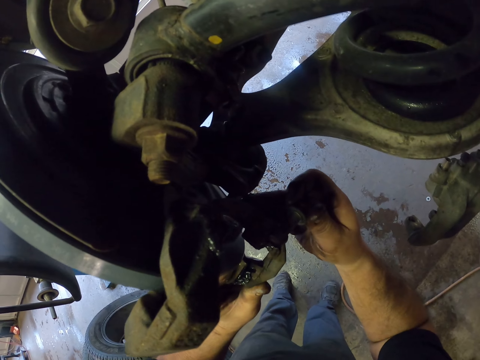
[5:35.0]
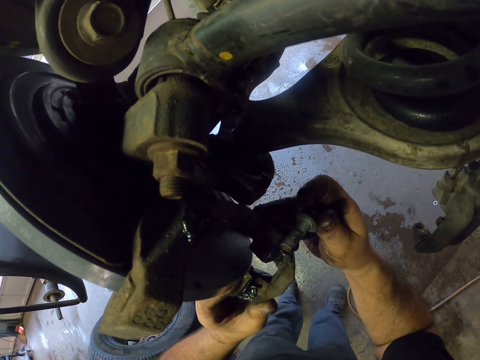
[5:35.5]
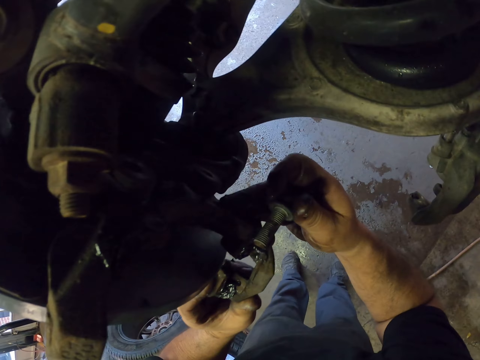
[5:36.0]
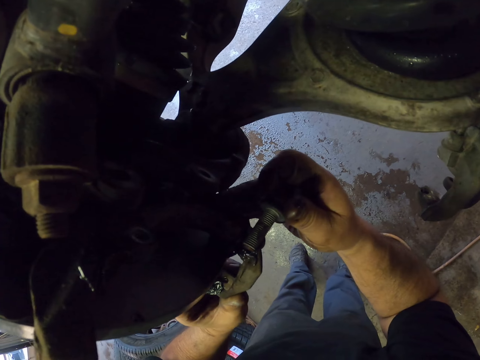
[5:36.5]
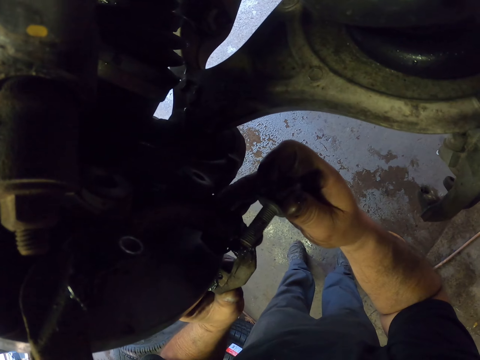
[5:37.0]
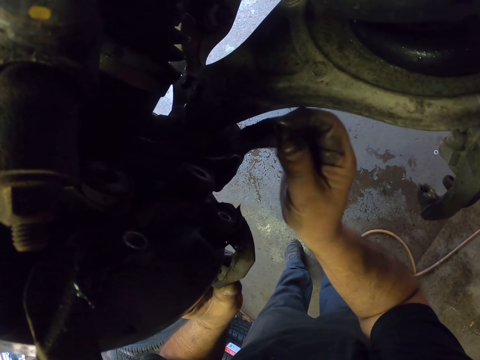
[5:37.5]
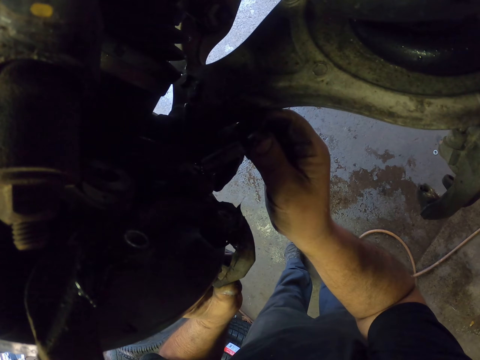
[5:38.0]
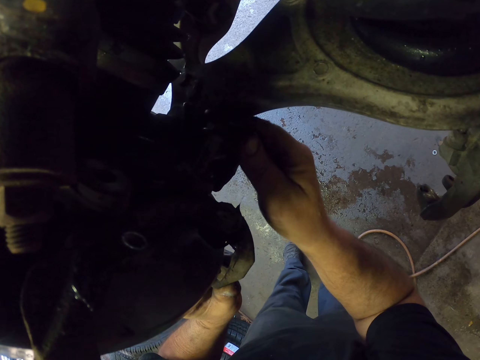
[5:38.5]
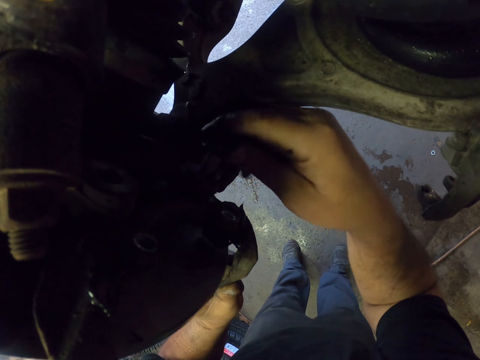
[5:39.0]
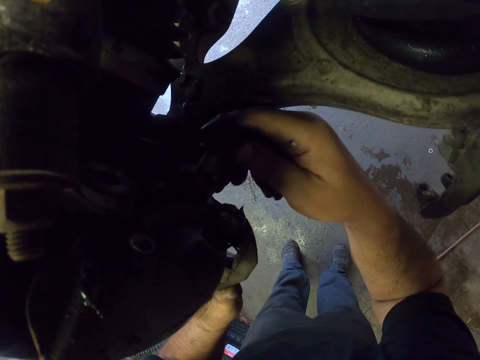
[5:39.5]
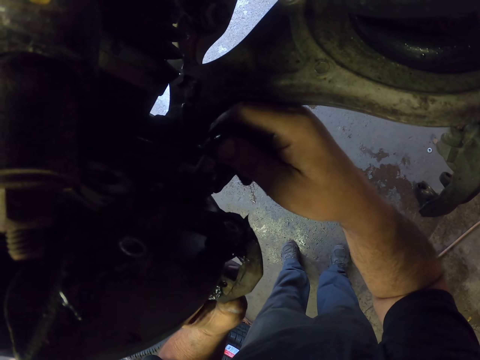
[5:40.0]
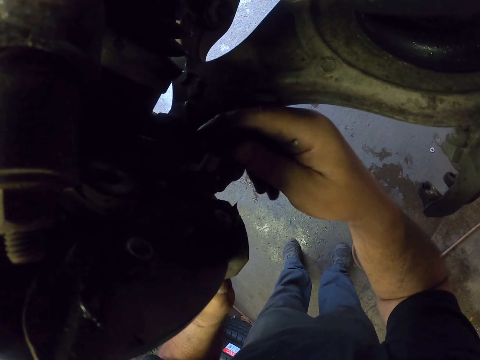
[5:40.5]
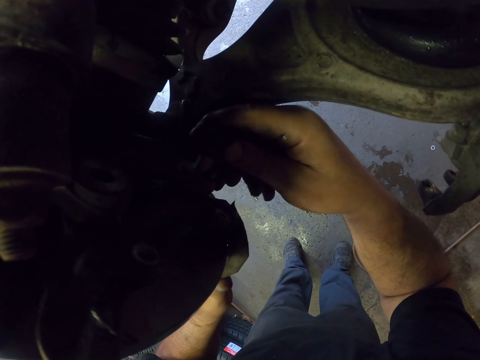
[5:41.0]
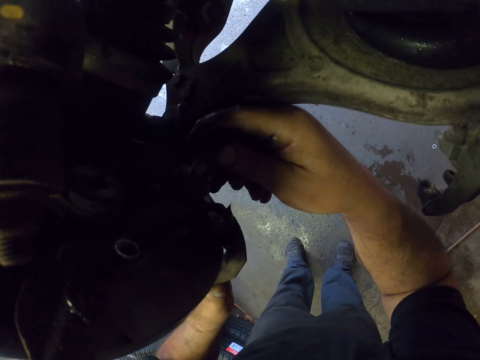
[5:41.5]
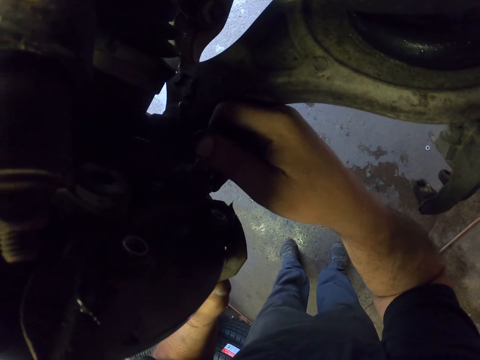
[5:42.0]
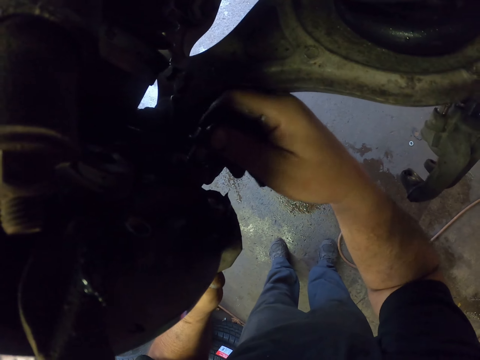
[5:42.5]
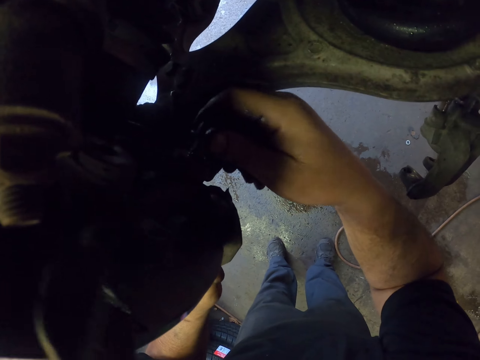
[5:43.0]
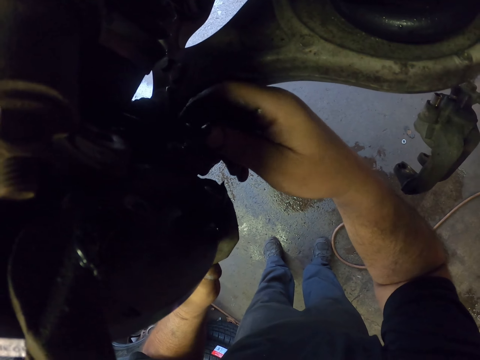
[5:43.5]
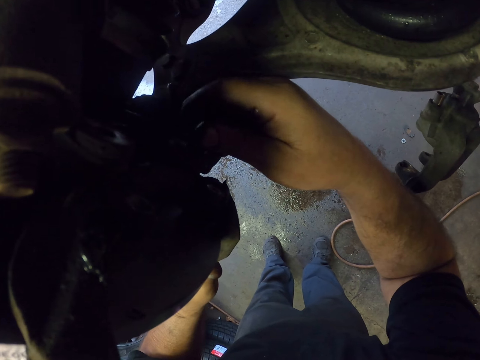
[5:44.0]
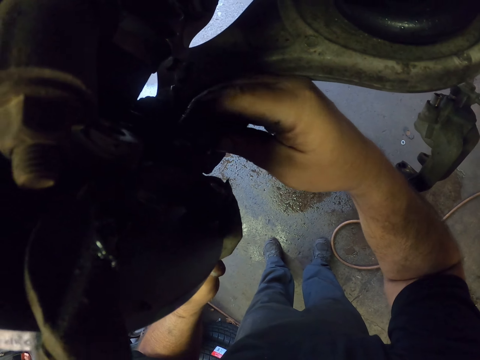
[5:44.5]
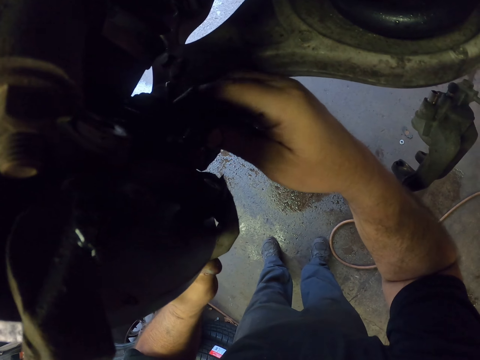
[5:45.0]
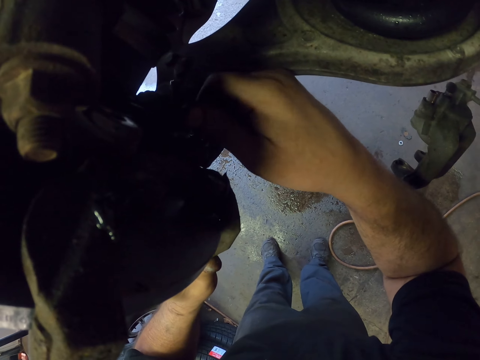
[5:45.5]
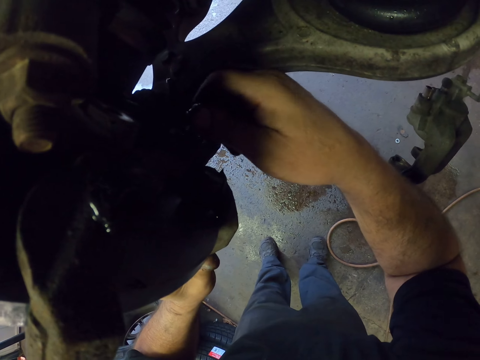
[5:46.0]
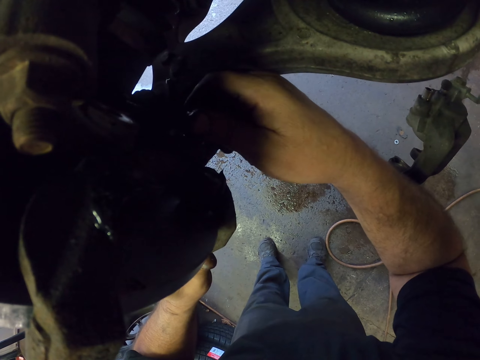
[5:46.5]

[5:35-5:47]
The camera wearer tightens the bolt into the car.

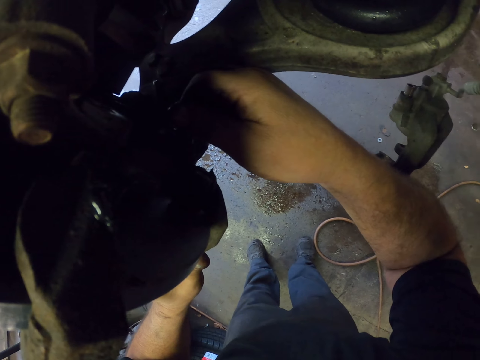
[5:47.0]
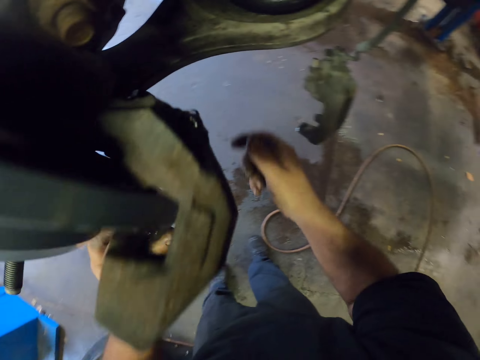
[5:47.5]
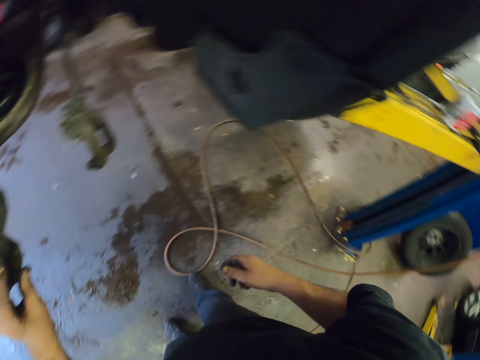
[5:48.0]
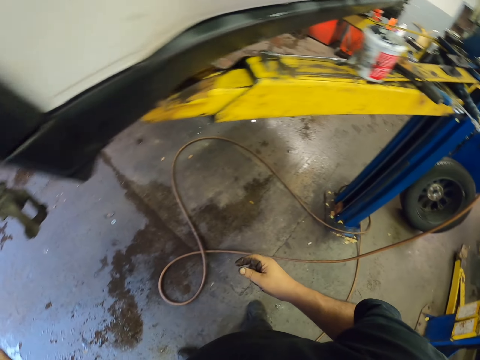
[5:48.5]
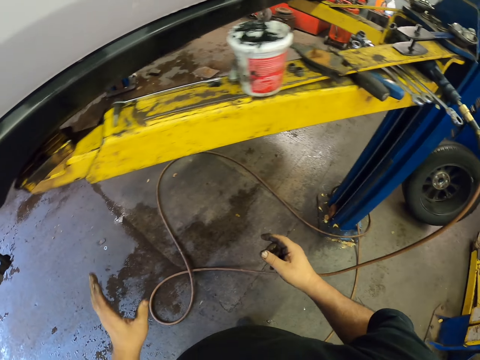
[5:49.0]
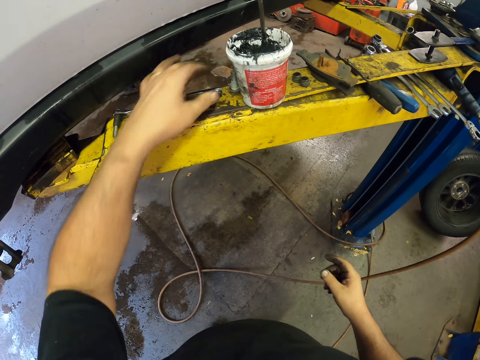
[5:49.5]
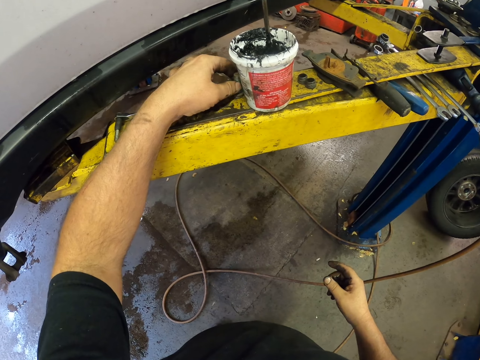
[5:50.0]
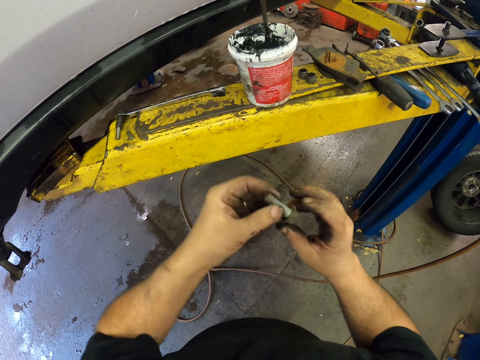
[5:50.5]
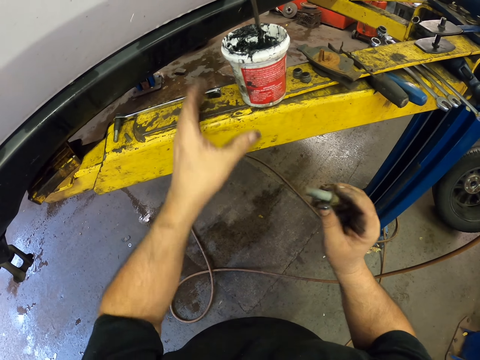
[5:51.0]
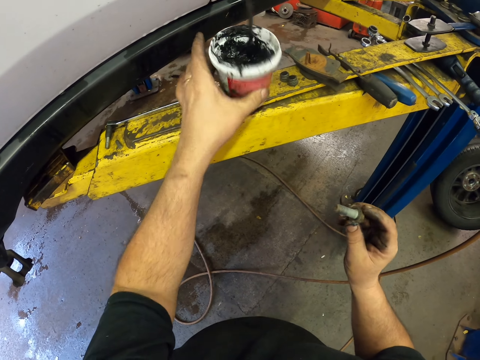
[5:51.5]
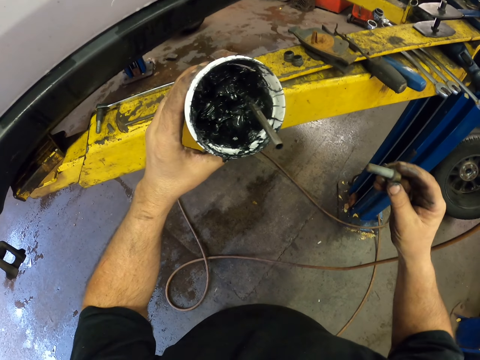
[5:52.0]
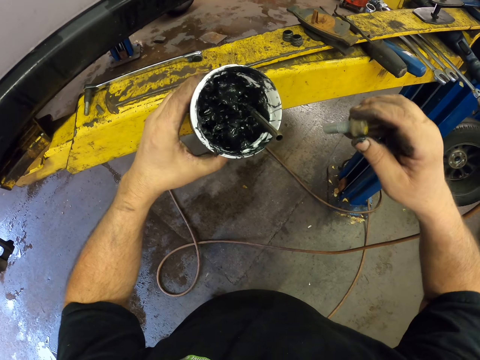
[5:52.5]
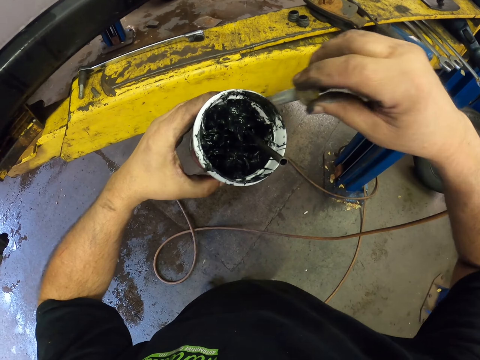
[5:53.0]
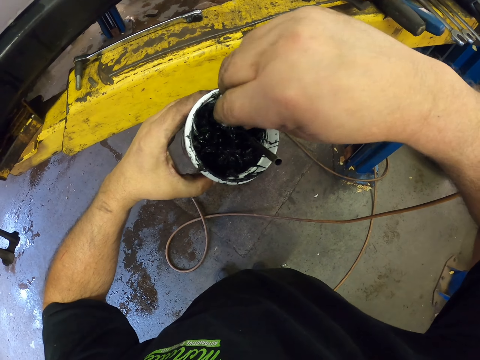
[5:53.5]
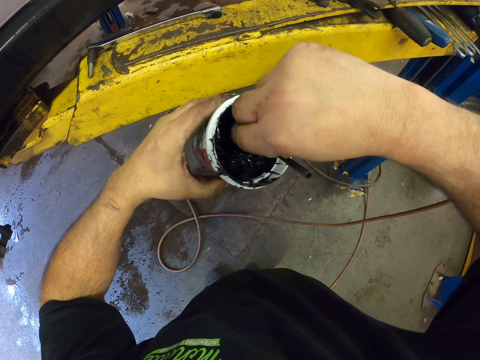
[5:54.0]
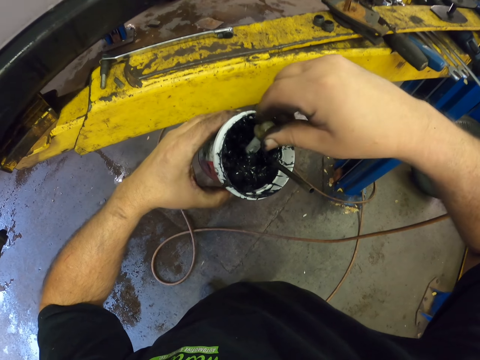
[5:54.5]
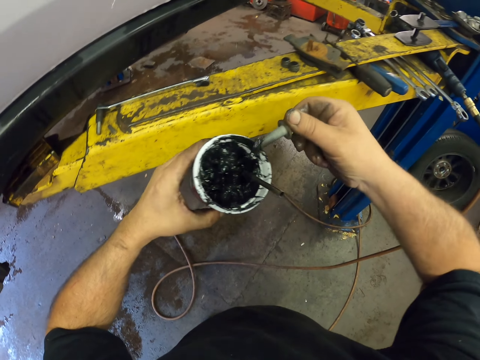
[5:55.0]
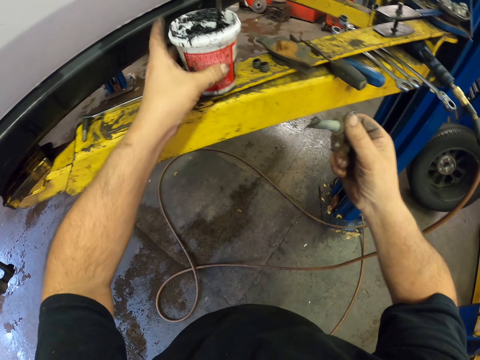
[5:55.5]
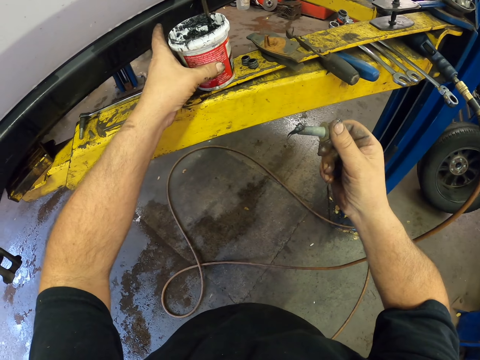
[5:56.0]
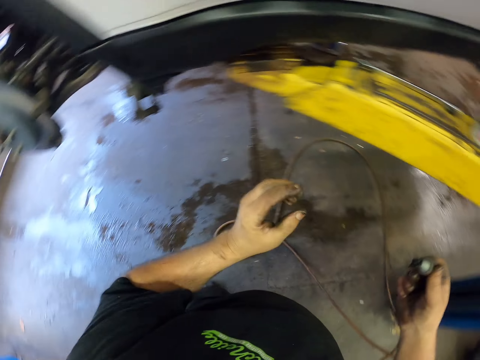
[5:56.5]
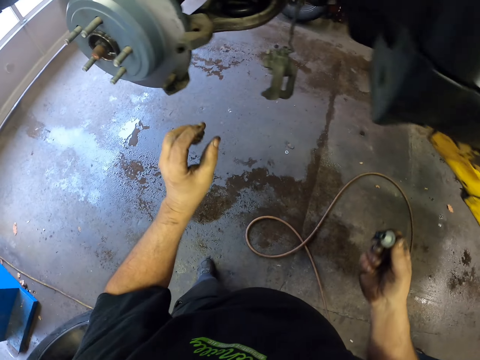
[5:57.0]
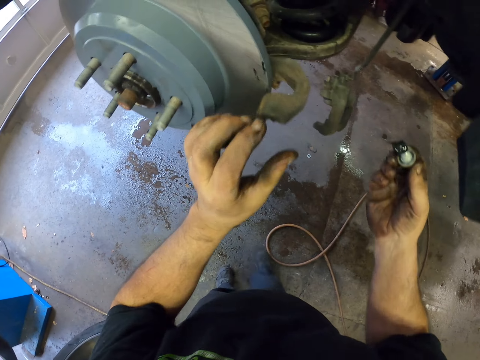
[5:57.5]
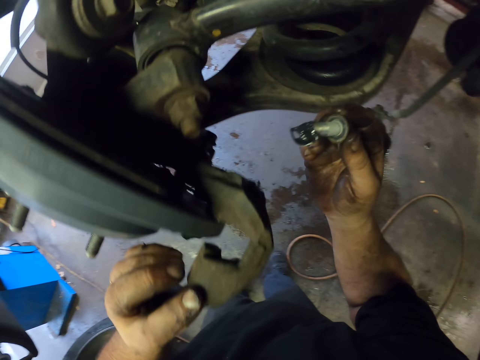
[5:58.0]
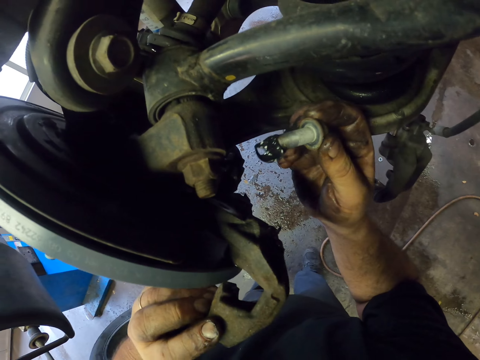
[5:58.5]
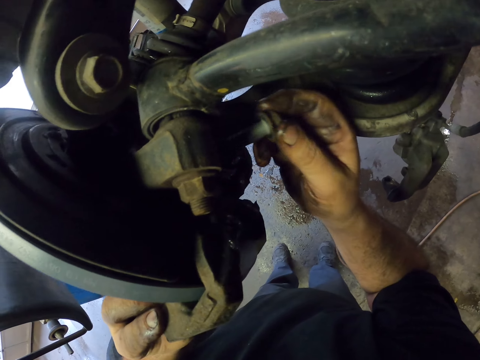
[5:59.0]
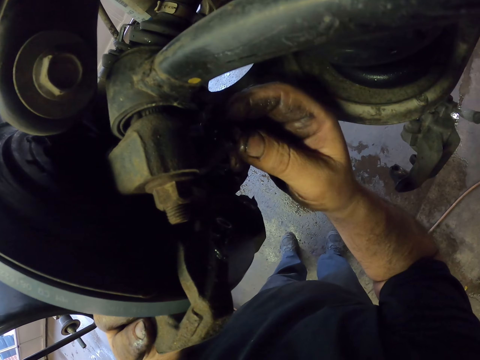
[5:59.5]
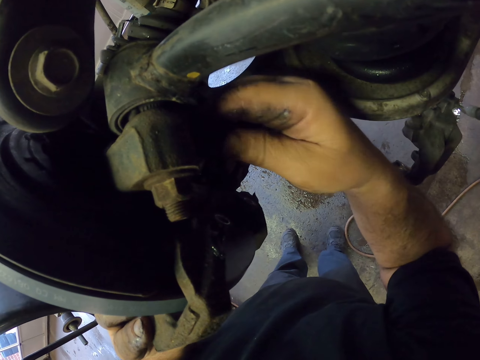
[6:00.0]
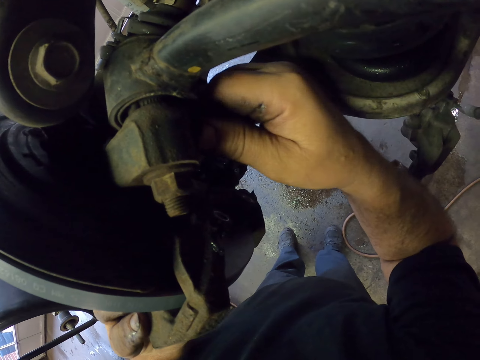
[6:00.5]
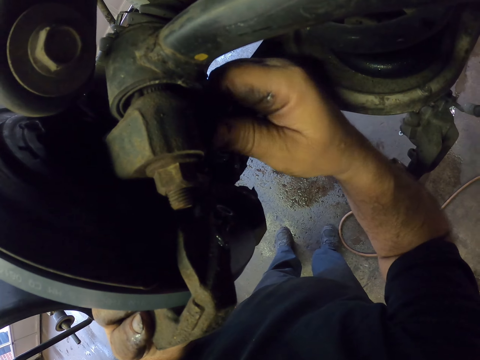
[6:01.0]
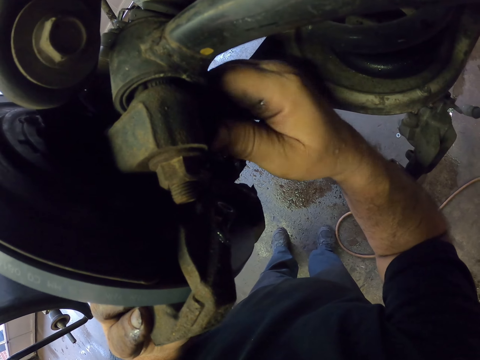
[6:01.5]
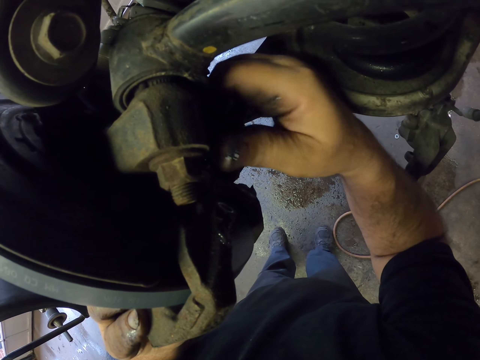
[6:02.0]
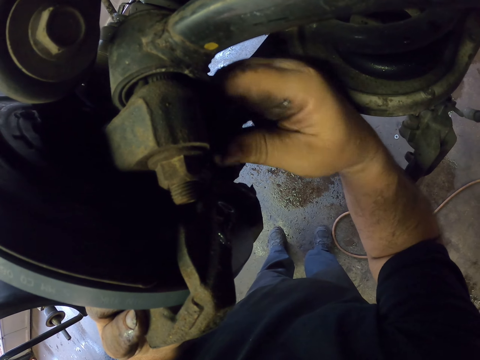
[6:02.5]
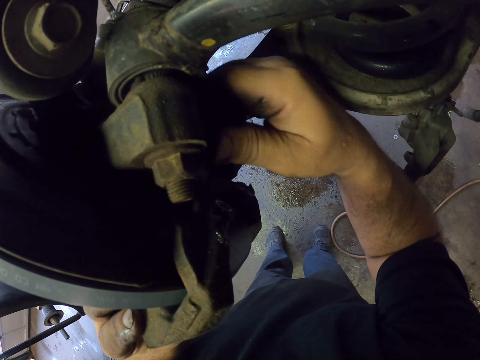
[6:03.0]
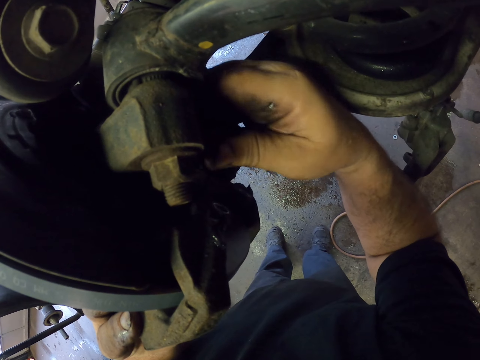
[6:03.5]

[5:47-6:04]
The camera wearer picks up another bolt. They take the grease oil container. They dip the bolt into the oil. They drop the container of oil. They tighten the bolt into the car.
